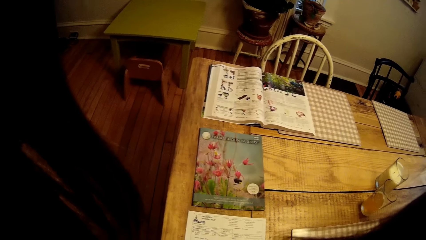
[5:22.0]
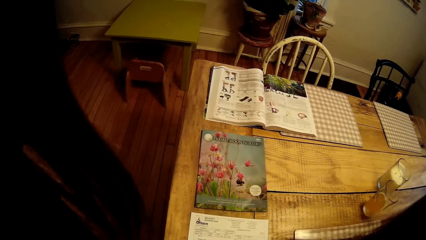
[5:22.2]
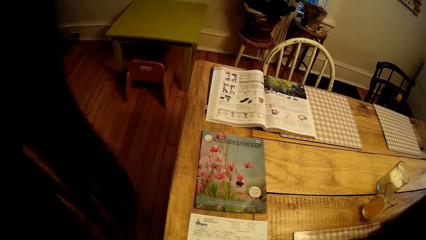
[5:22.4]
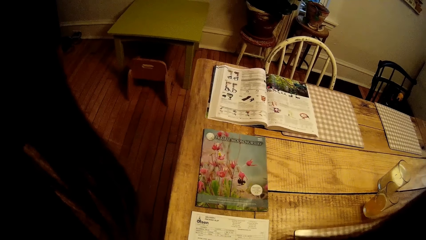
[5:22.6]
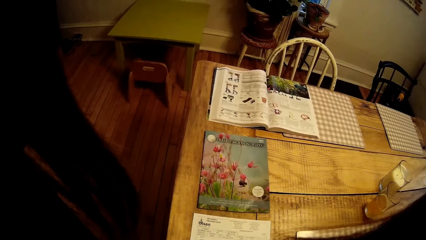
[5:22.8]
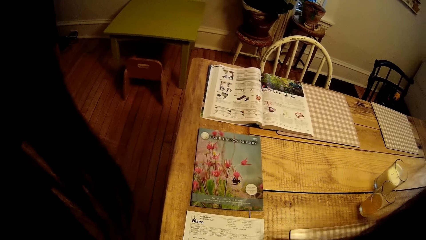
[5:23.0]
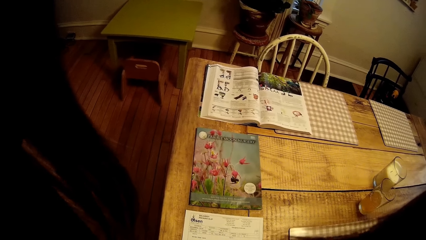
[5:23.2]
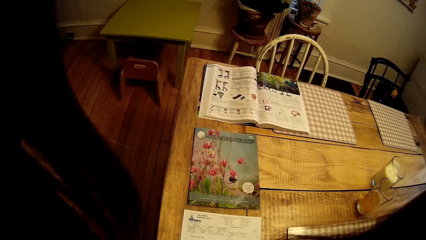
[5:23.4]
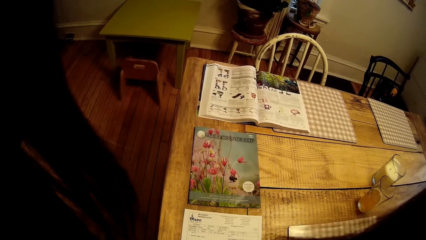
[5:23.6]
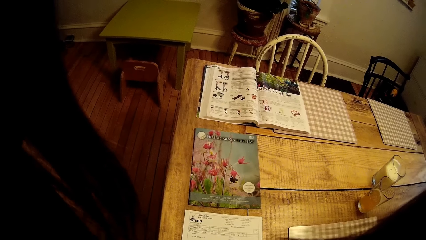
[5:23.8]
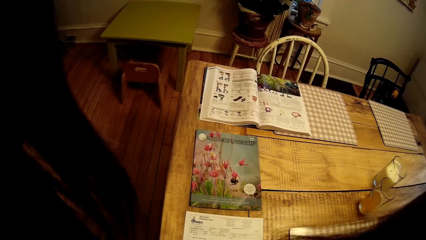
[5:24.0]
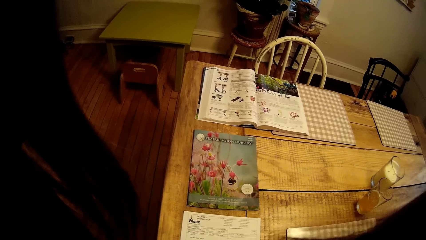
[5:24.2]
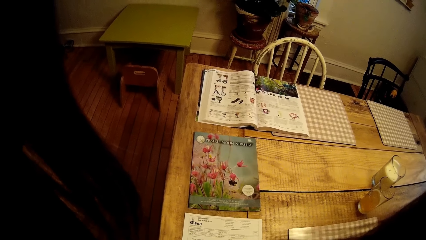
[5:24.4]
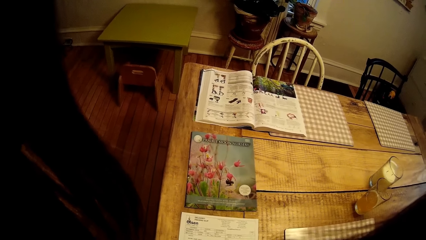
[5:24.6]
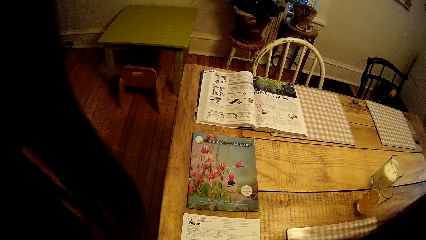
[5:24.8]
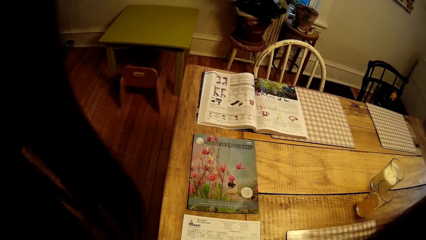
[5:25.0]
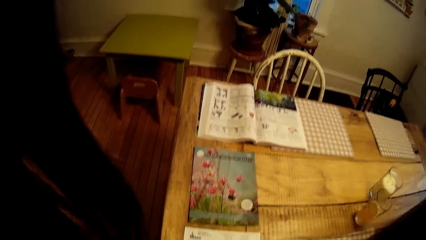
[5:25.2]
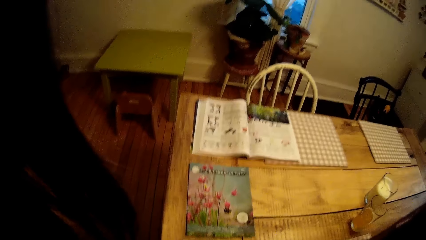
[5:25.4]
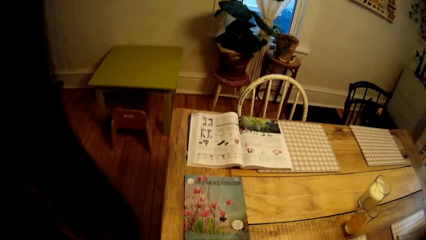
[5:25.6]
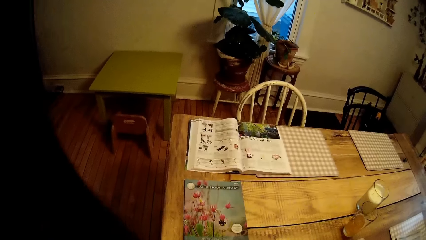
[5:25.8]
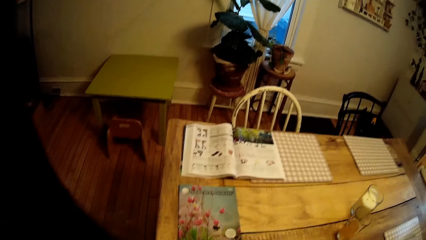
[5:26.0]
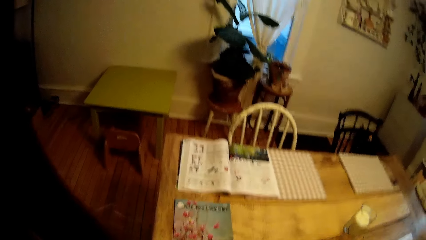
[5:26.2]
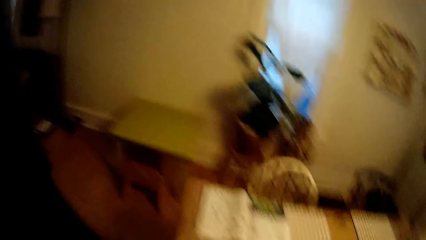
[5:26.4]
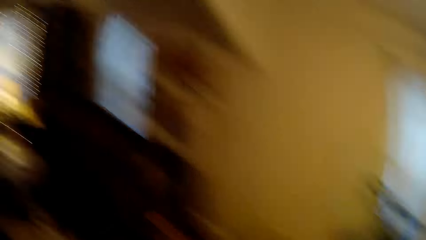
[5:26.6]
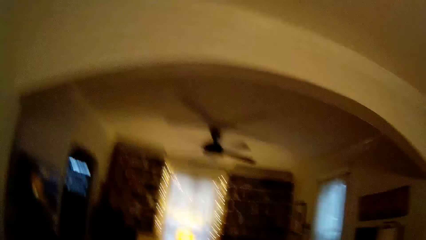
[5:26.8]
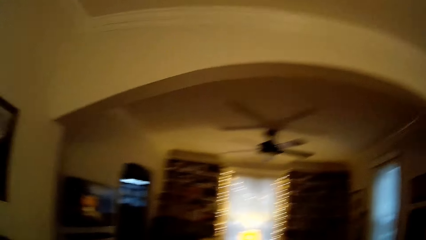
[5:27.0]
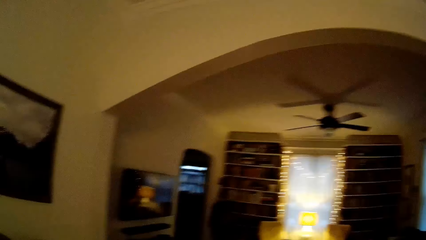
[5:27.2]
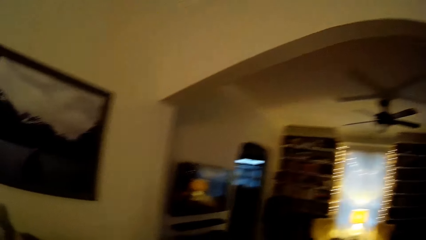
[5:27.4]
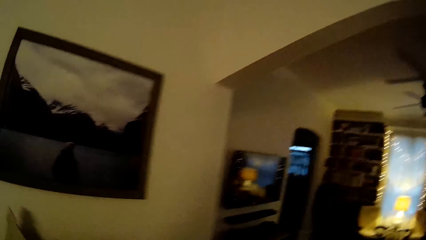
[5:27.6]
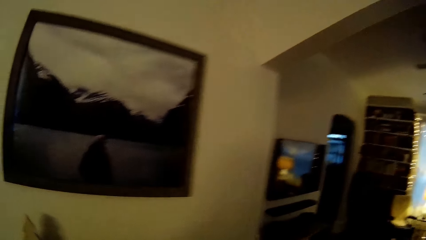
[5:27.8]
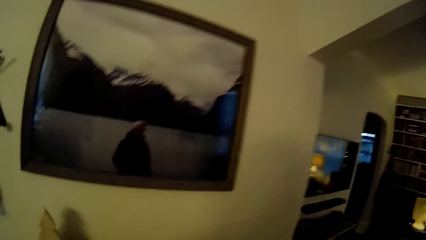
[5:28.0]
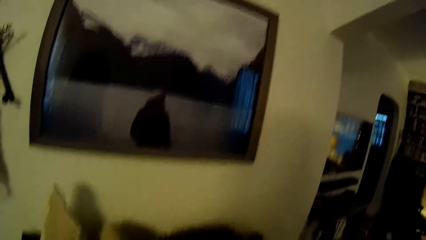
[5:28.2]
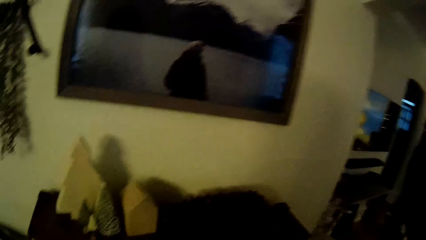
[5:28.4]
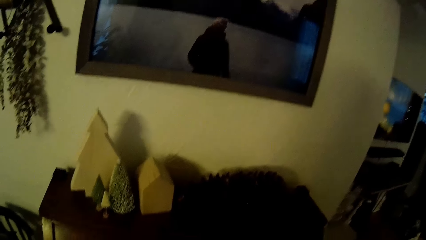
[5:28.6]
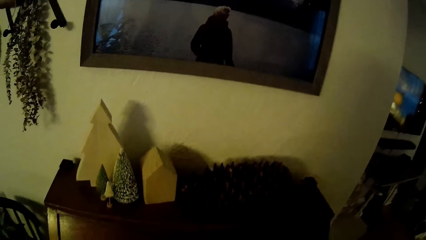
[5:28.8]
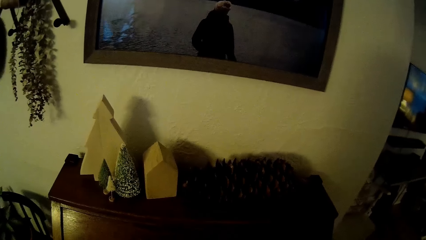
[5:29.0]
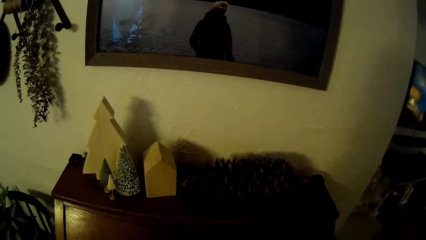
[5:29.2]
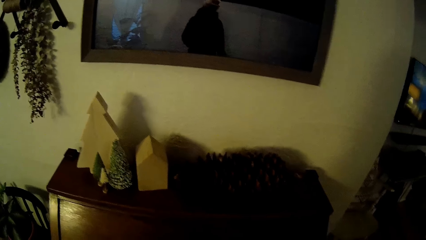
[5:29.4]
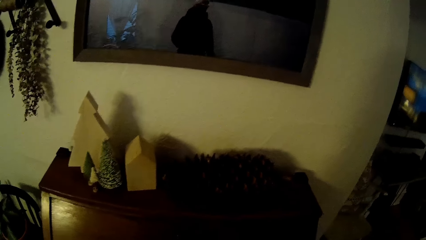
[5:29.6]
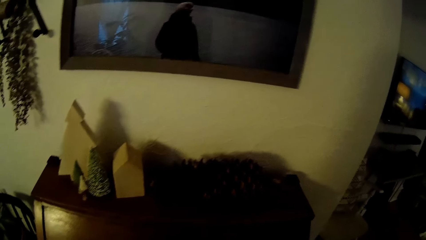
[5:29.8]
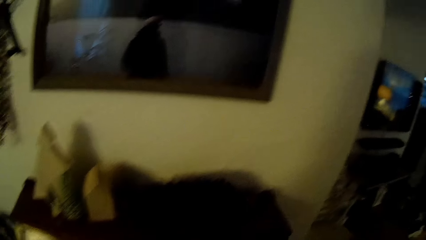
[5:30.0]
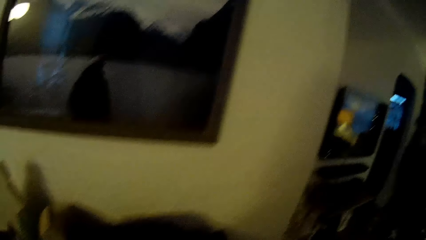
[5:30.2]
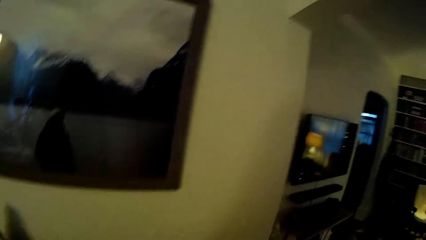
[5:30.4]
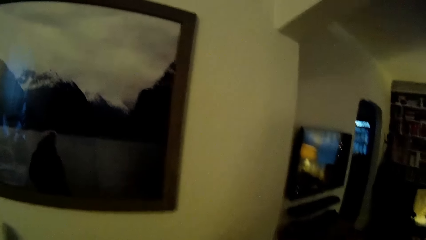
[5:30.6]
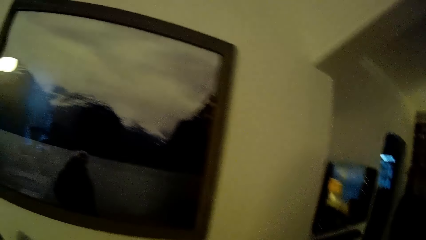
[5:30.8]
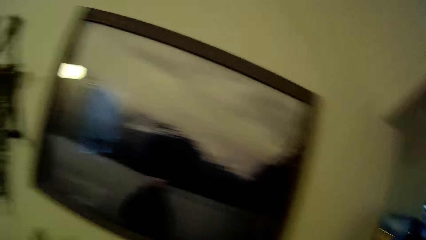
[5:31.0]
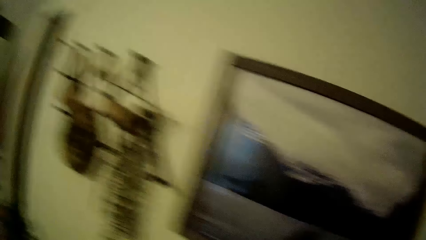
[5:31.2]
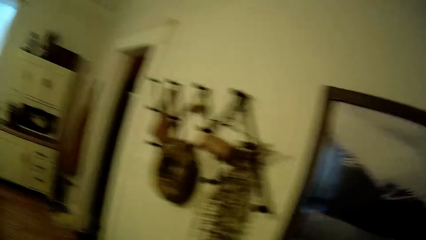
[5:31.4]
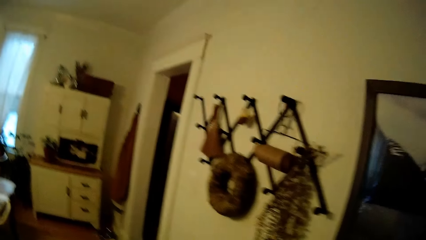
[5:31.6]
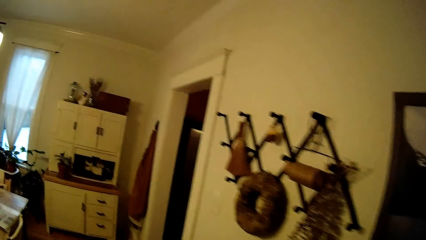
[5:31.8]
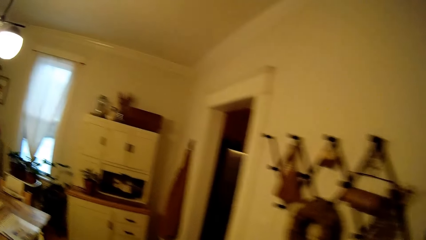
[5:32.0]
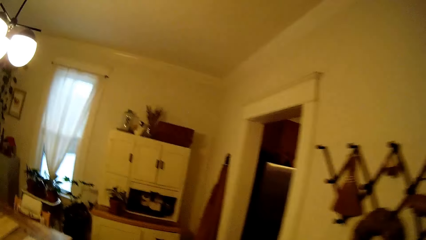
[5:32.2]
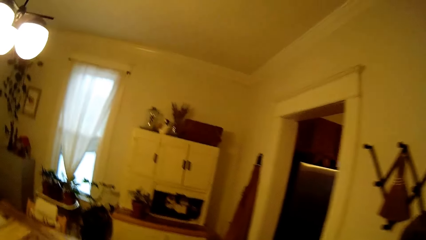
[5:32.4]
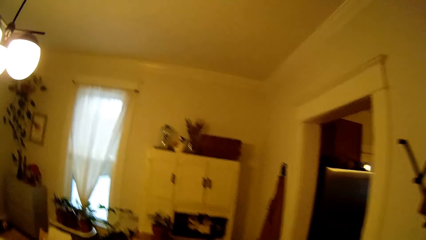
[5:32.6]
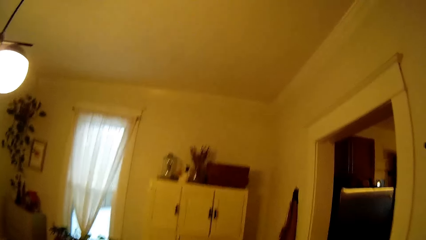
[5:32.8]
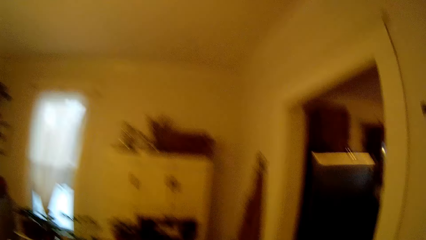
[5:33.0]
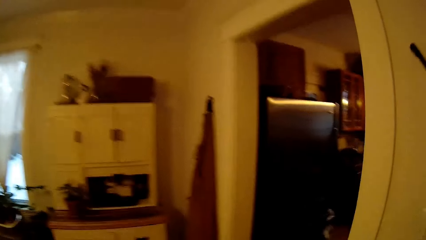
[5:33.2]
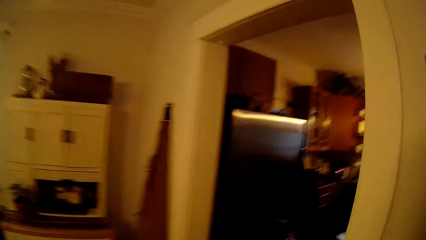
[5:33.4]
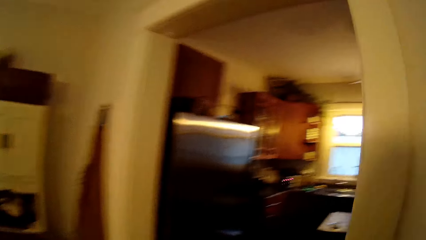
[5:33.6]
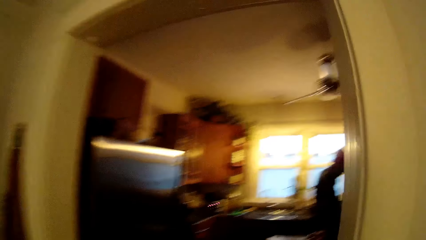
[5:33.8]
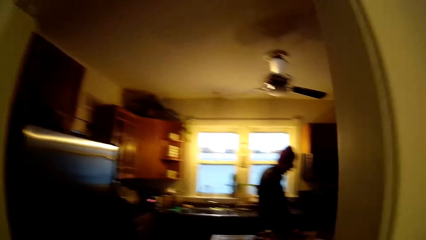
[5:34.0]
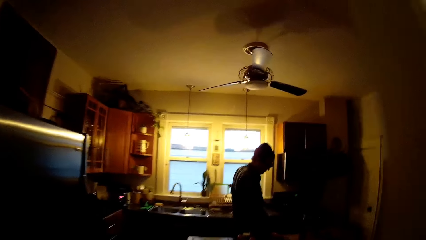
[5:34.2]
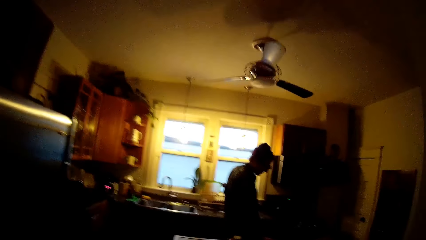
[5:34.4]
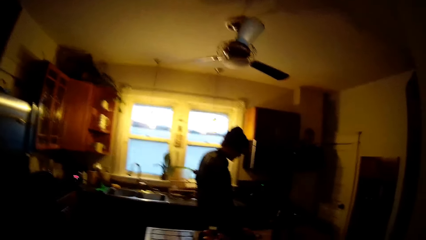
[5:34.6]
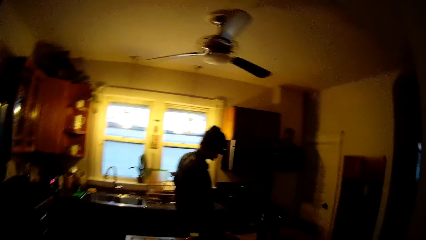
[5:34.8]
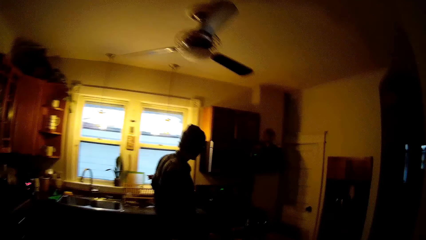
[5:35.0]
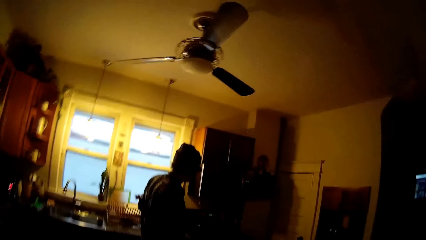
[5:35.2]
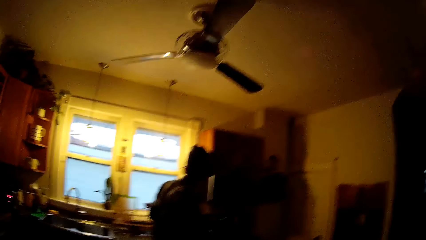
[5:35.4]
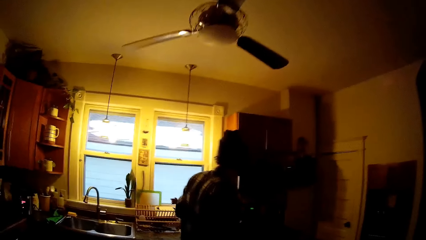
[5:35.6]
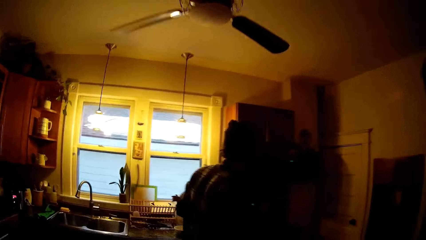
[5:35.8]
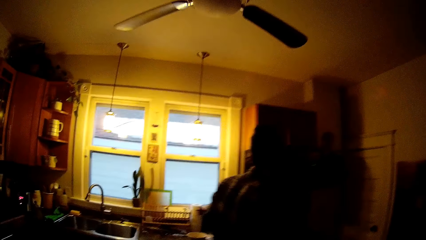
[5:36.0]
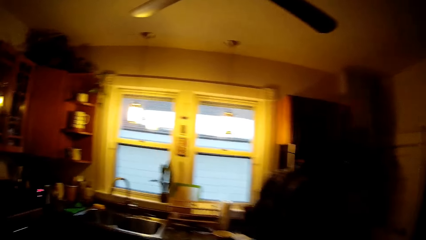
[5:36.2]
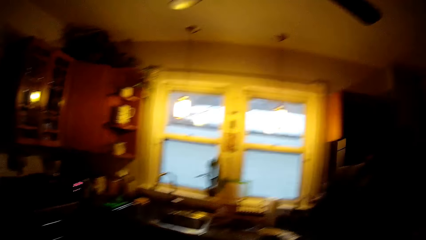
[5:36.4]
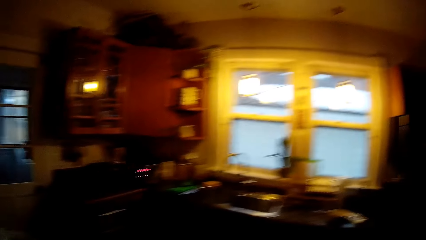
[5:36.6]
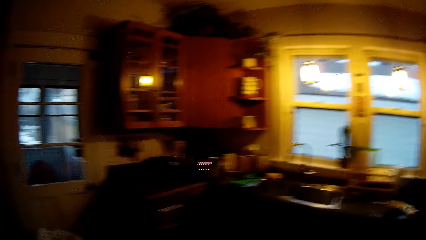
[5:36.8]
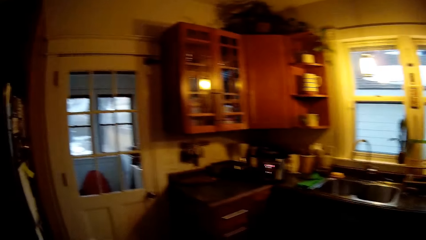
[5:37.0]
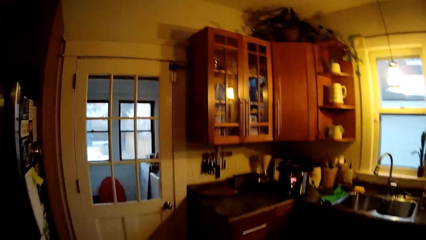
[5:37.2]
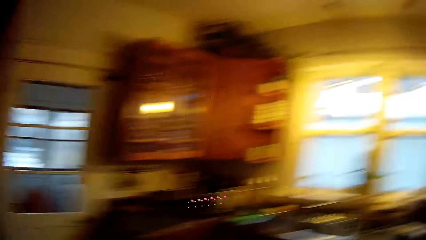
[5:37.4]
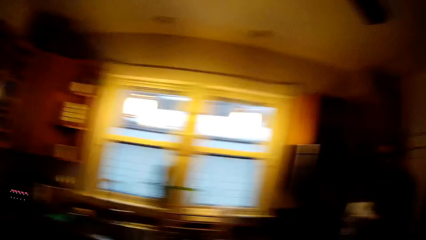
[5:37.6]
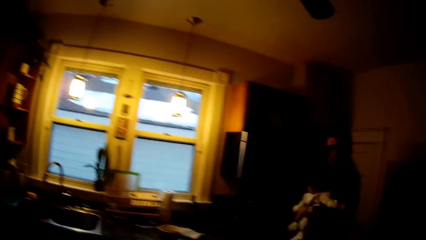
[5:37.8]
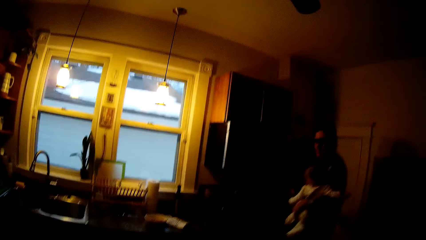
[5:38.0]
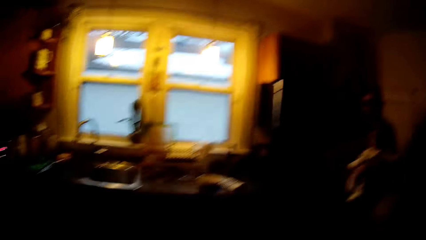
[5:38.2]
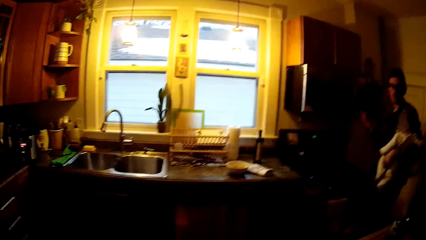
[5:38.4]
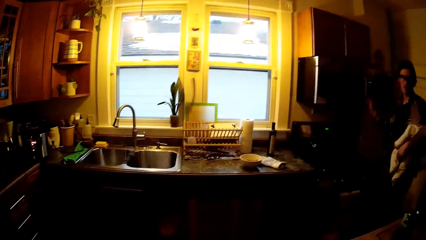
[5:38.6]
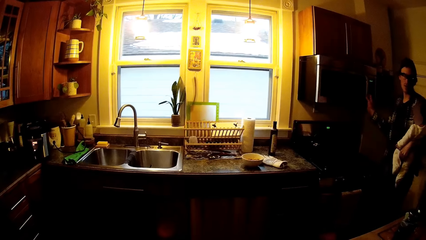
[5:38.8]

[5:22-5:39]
The camera wearer walks aside. They have a hiccup. They walk to the kitchen. The man carries the baby on his hip with his left hand.
